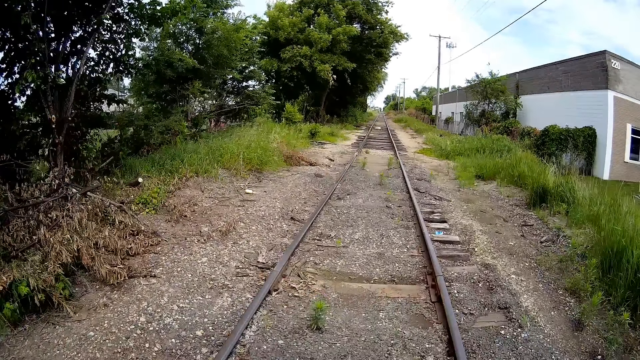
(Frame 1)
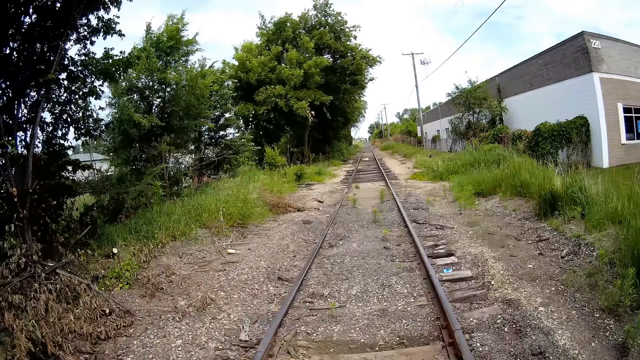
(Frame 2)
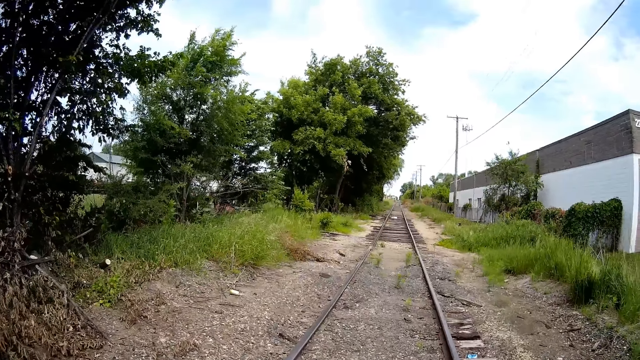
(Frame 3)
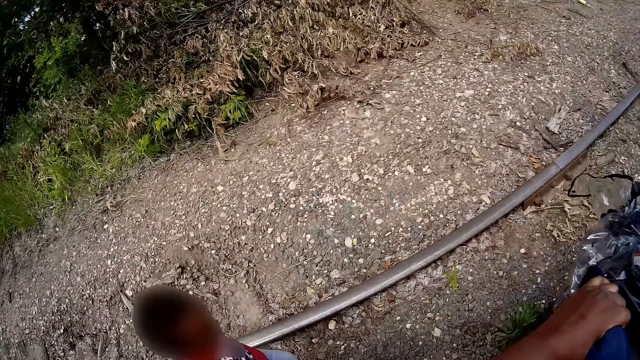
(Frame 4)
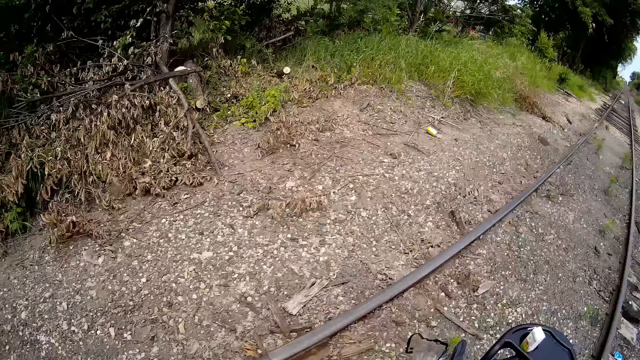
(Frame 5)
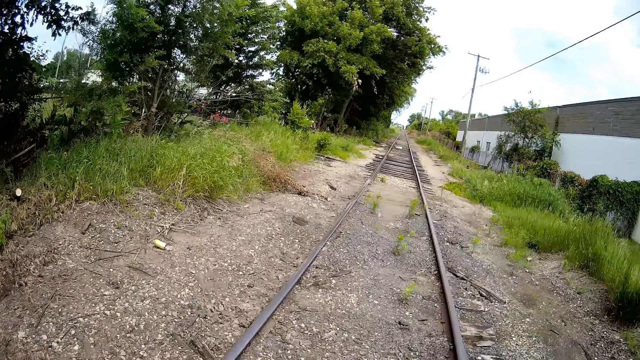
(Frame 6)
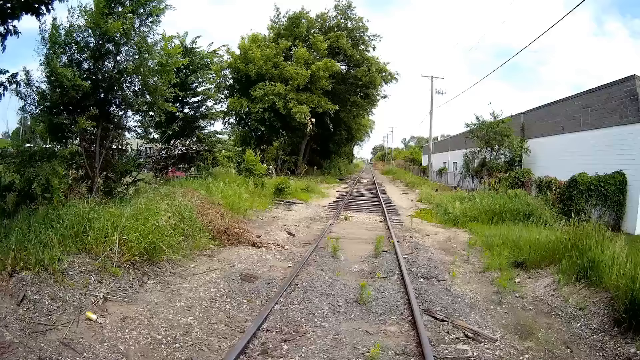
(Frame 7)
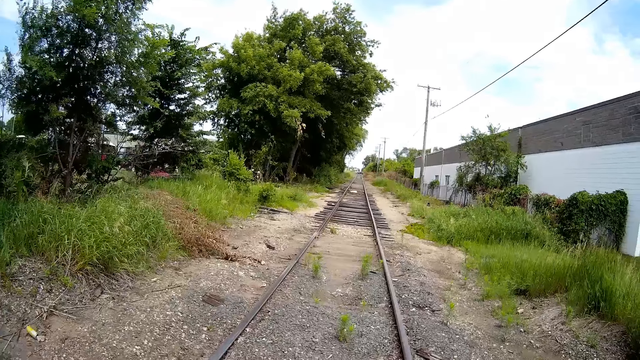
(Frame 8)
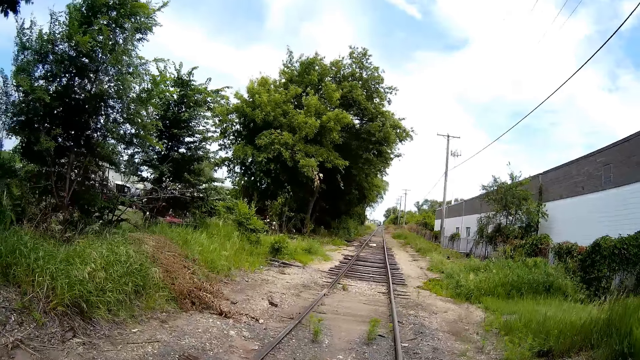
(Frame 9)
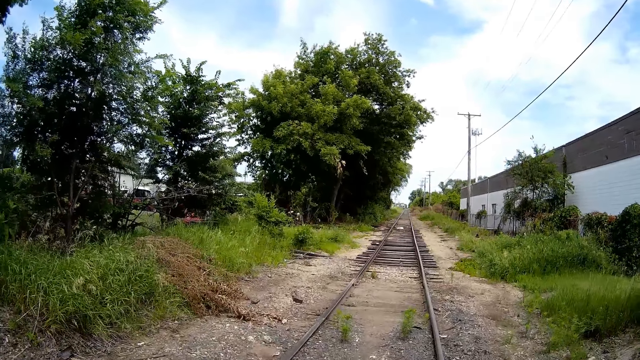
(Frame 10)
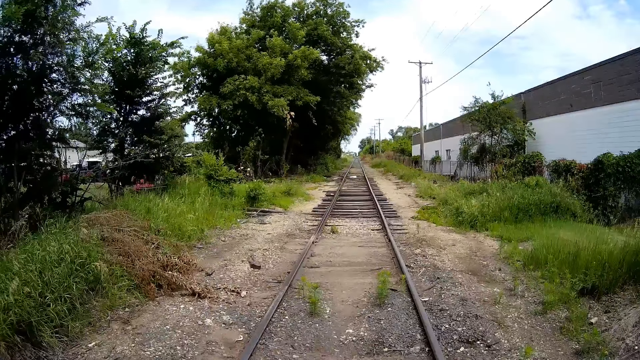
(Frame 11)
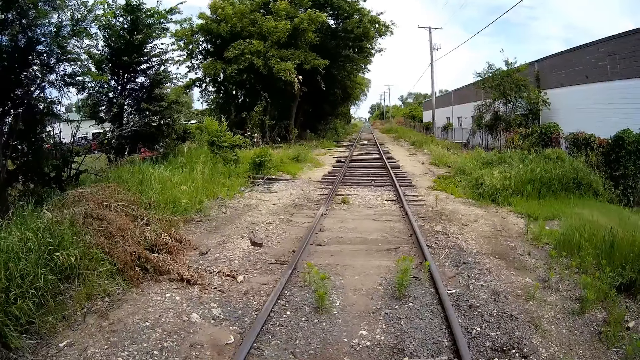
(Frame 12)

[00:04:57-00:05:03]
A person walks along the railway line.

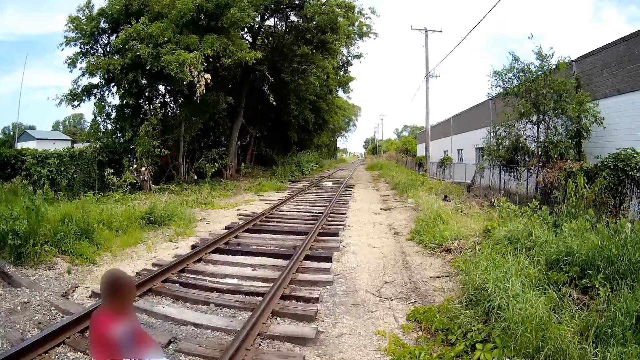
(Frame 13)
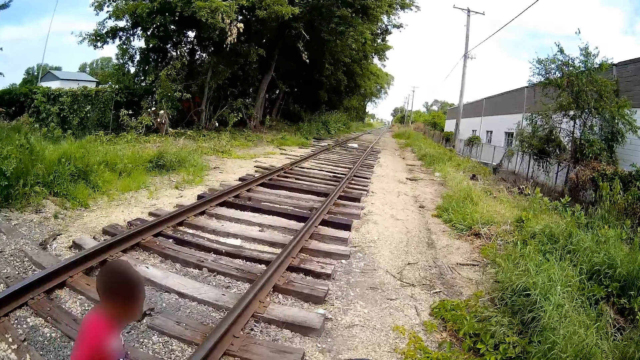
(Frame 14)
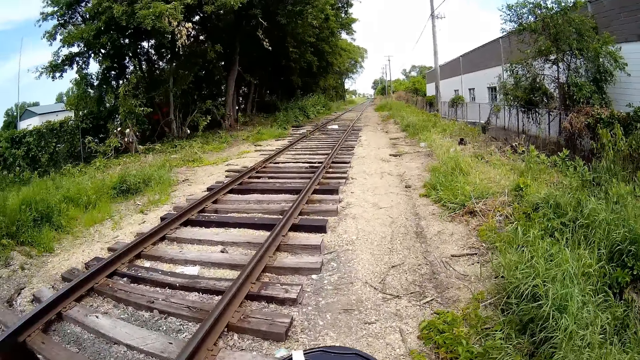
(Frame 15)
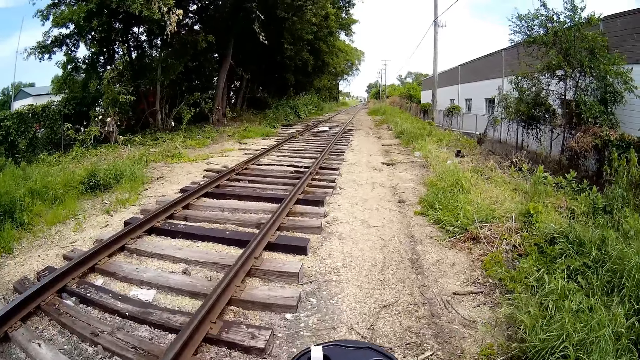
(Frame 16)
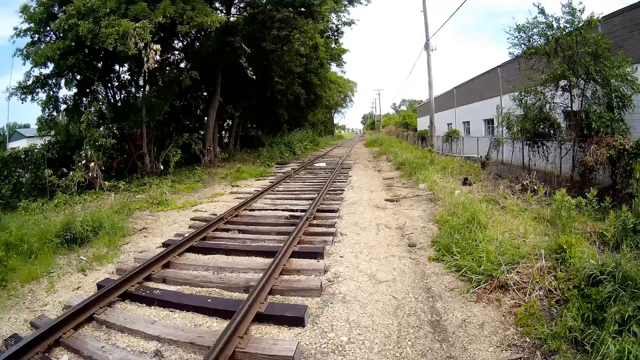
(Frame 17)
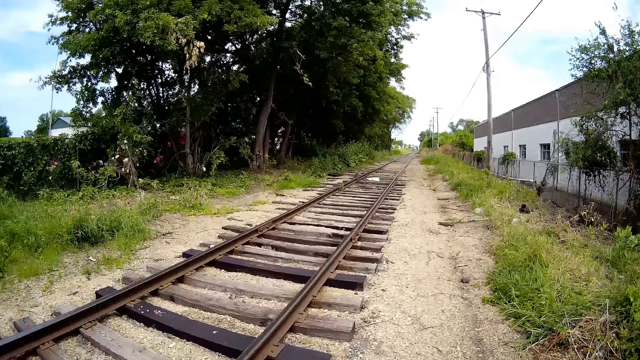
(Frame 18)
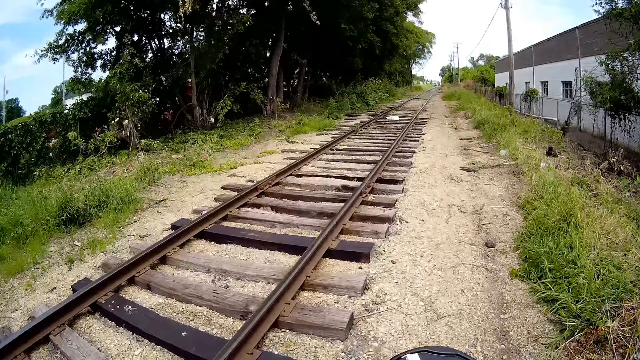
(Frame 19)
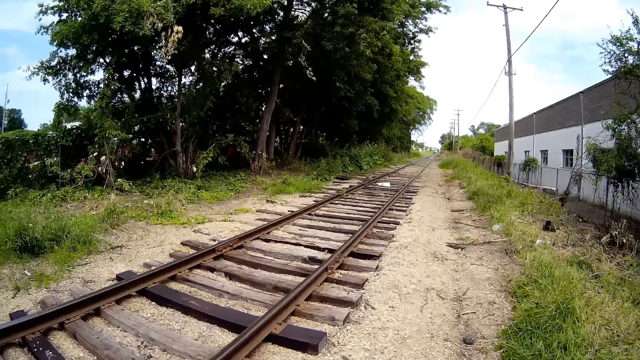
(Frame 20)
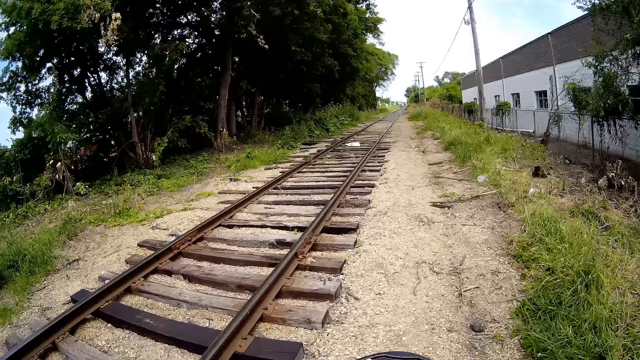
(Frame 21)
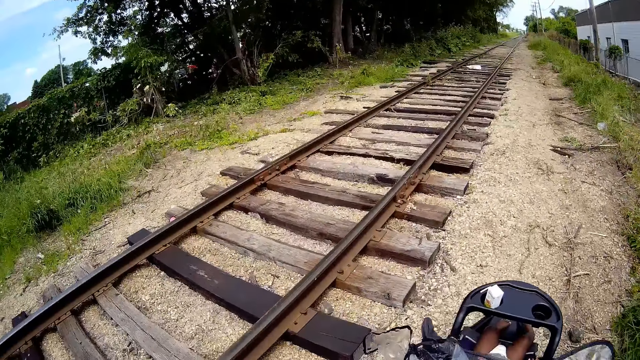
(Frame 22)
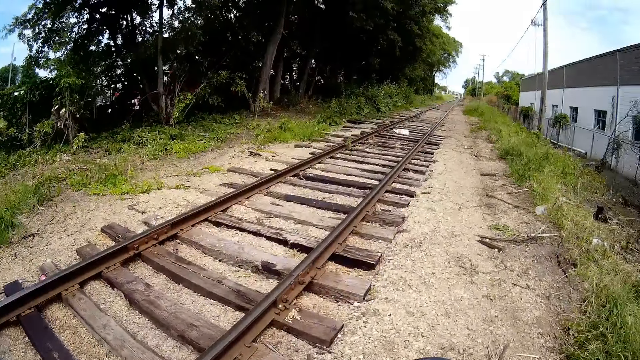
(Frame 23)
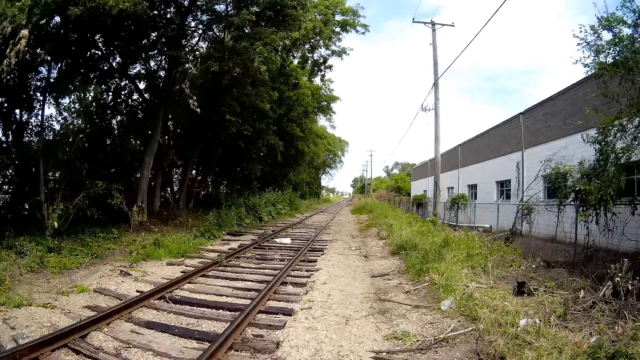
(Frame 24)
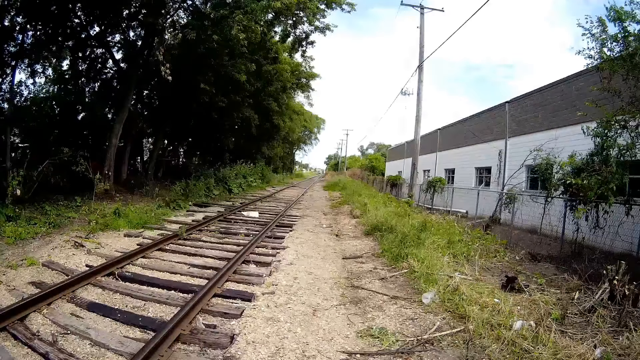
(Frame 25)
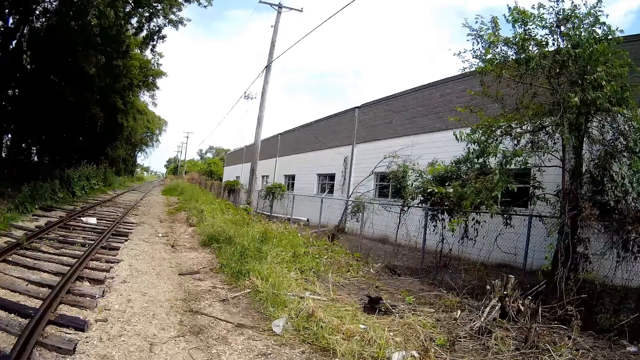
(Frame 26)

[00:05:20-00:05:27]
A boy crosses the train track. The camera wearer rides an infant on a stroller alongside the railway line.

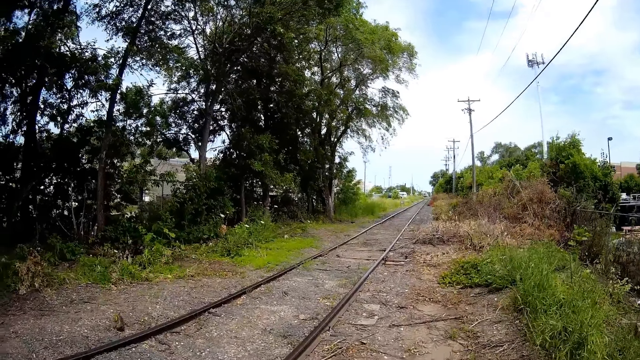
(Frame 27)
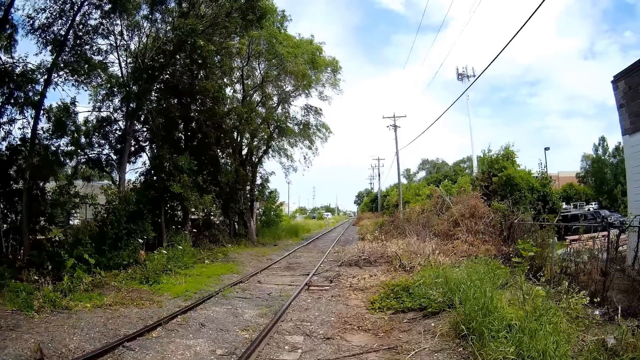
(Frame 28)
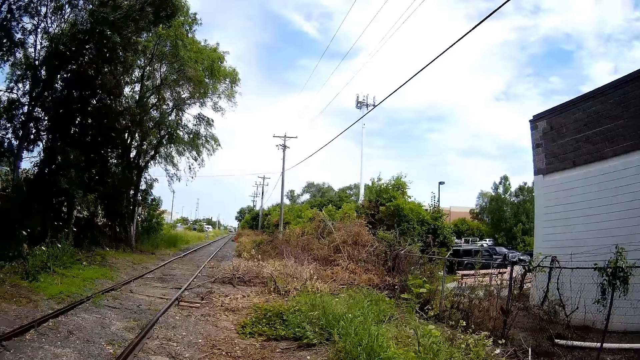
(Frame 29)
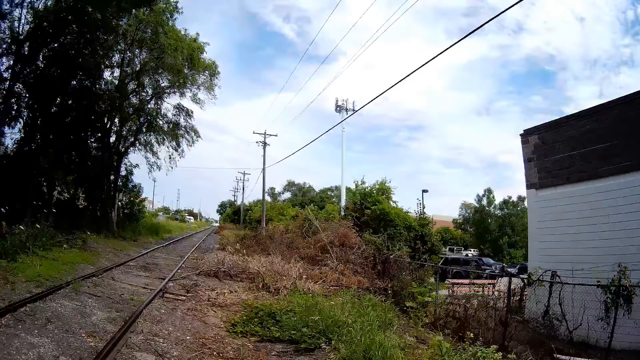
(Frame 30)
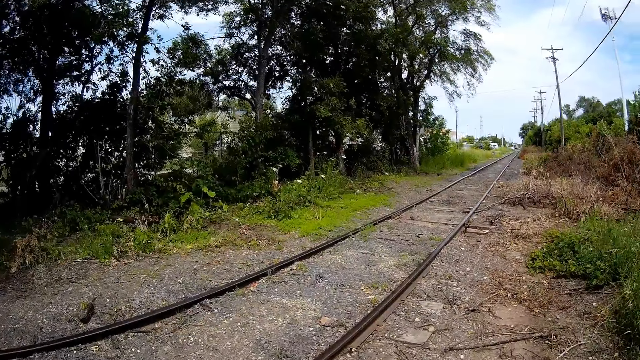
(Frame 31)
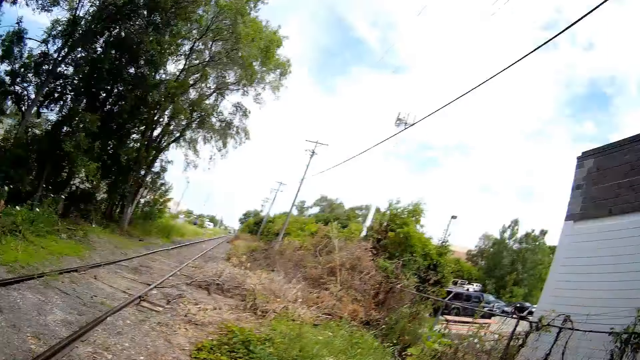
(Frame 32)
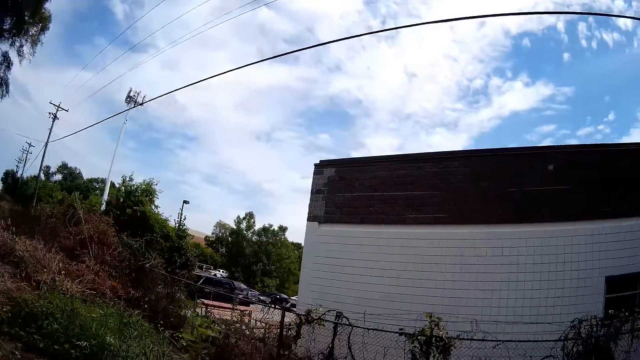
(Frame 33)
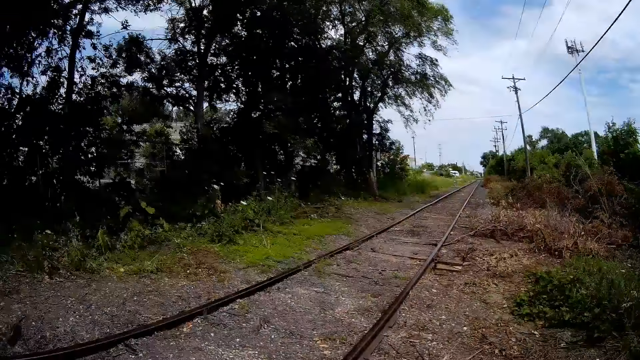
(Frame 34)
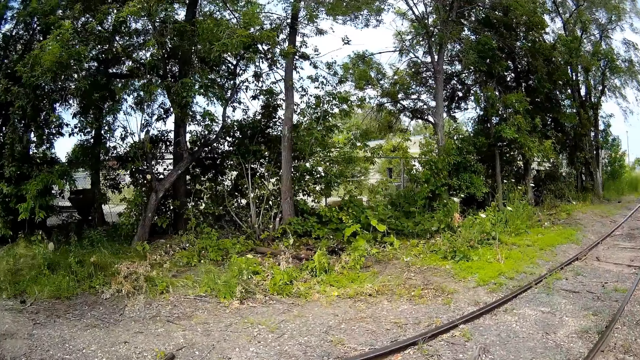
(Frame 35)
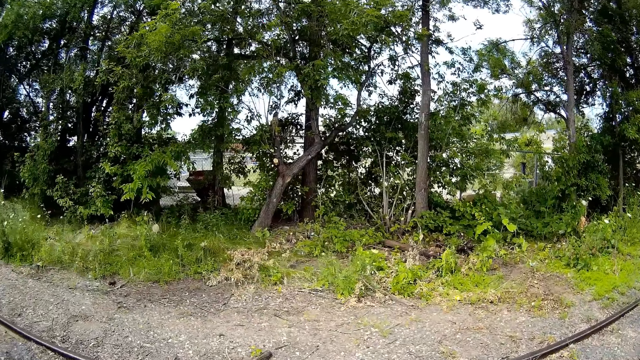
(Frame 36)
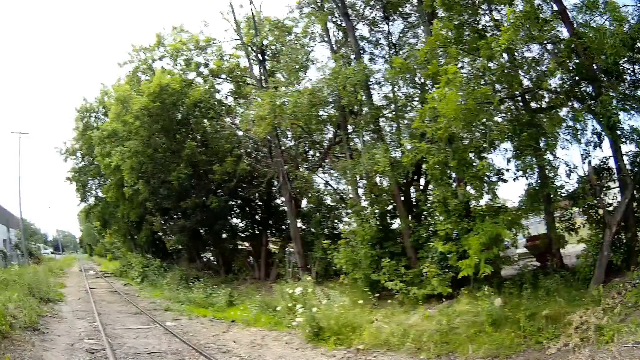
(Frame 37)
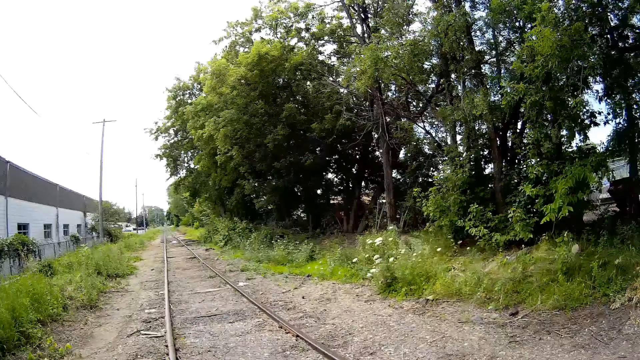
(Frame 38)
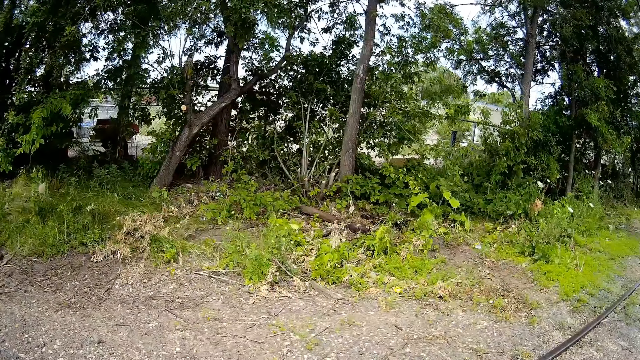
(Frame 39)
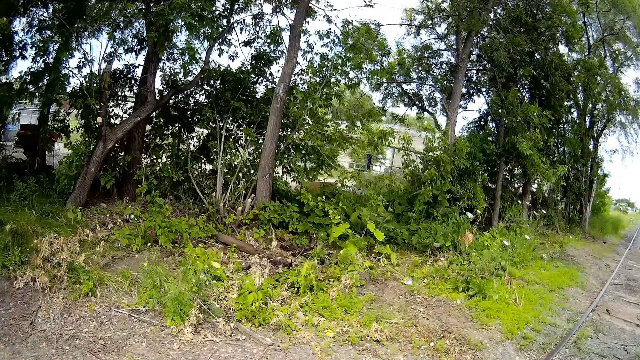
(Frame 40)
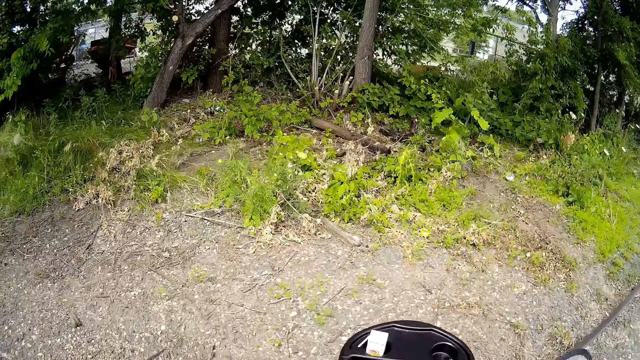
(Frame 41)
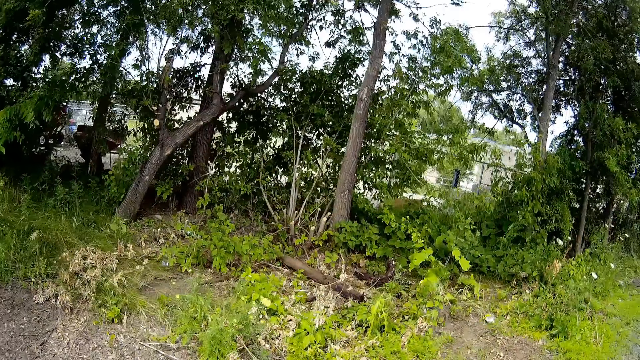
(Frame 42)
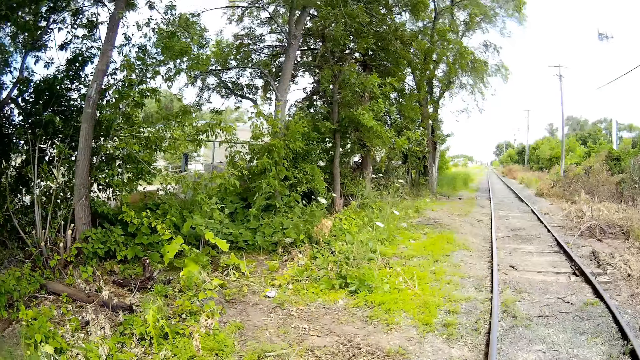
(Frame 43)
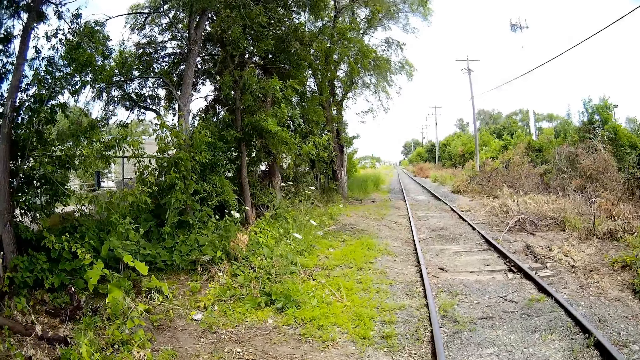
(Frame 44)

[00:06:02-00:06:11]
The camera wearer looks around. They cross the railway line.
